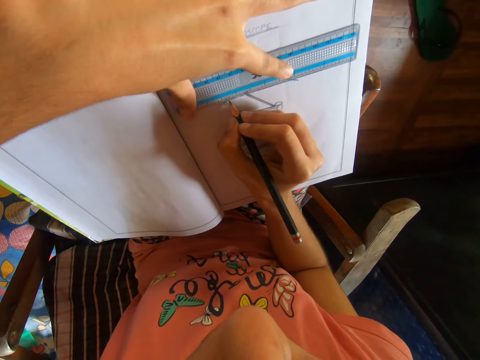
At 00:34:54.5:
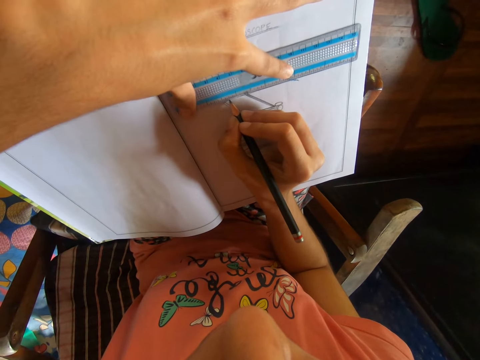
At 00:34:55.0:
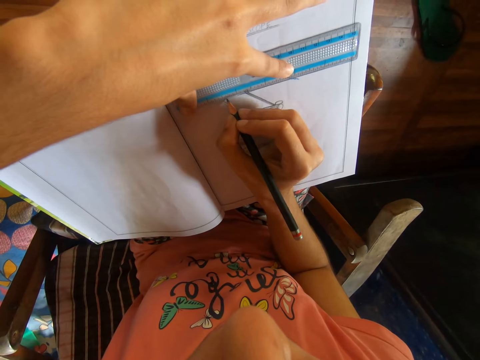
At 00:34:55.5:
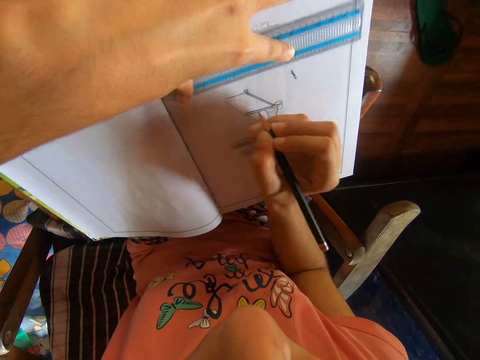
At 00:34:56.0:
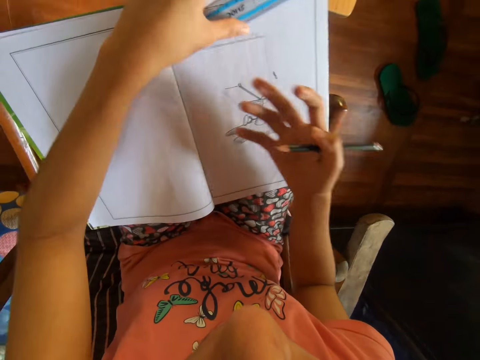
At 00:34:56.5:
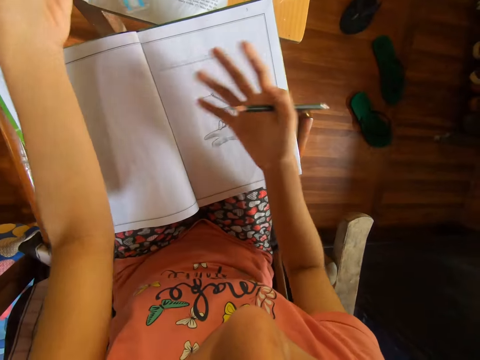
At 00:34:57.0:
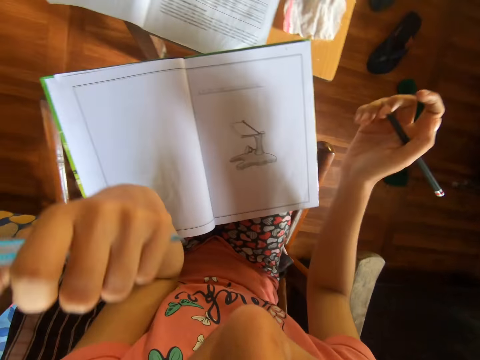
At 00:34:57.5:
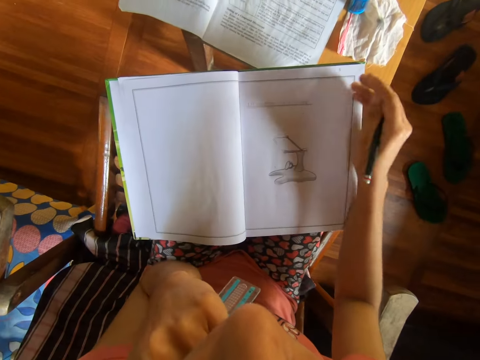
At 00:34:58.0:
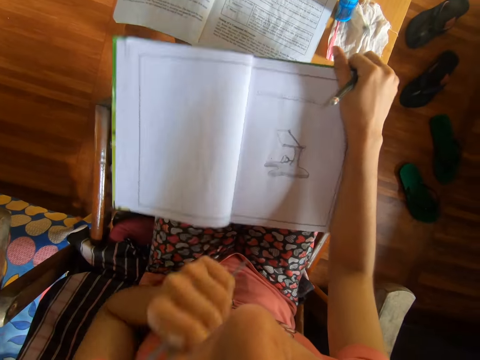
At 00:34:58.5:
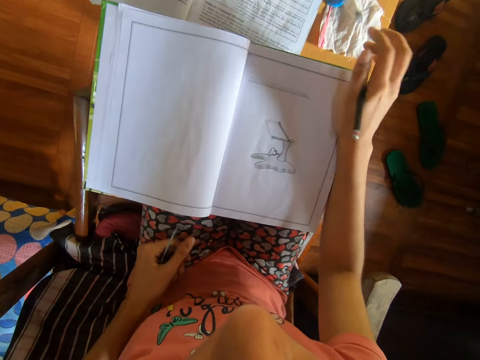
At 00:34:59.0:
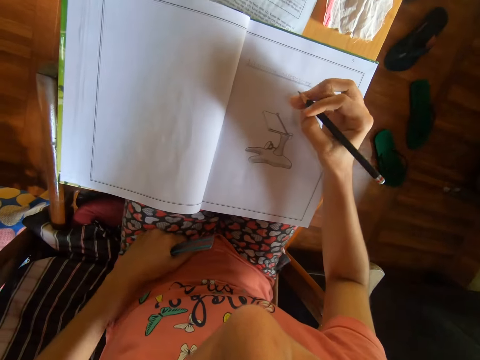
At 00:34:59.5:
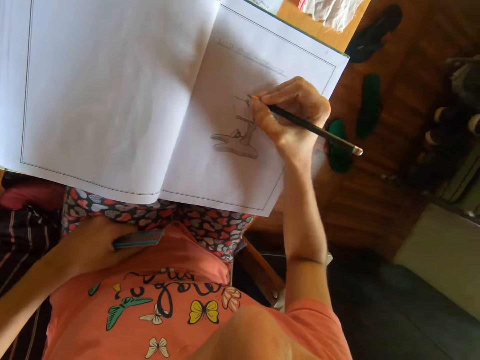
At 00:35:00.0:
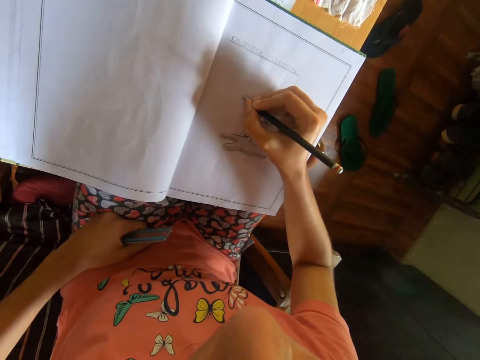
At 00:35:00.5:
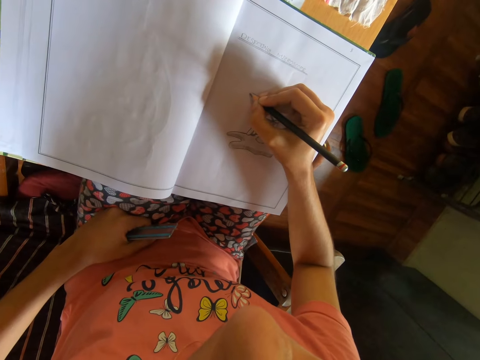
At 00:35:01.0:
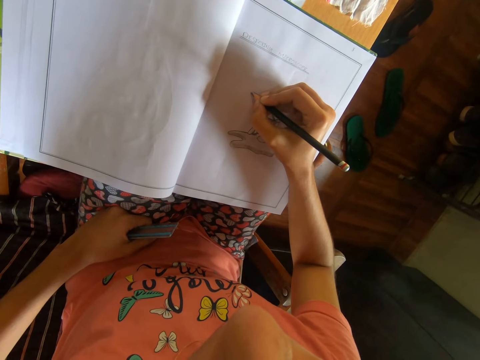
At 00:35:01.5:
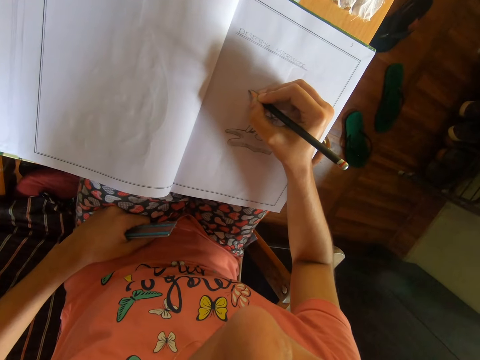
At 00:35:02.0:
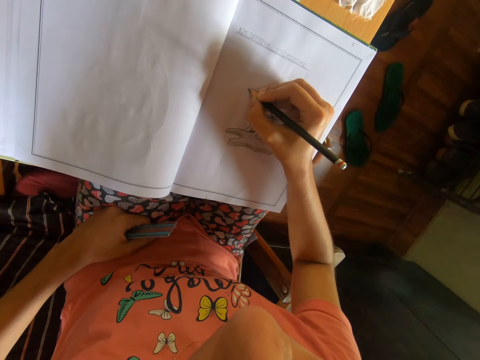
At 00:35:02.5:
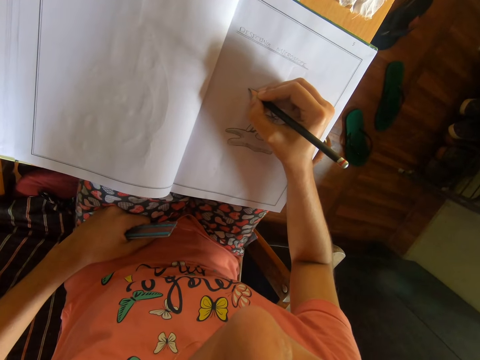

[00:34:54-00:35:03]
The camera wearer draws on the drawing book on the table with the pencil in her right hand and the meter rule in her left hand. She draws on the drawing book with the pencil and ruler again. She picks up the meter rule from the drawing book on the table with her left hand. She dusts the drawing book on the table with her right hand. She wipes the book with her hand again. She adjusts the drawing book on the table with her right hand. She draws on the drawing book on the table with the pencil in her right hand.

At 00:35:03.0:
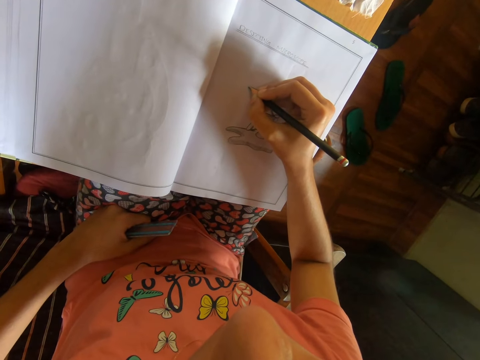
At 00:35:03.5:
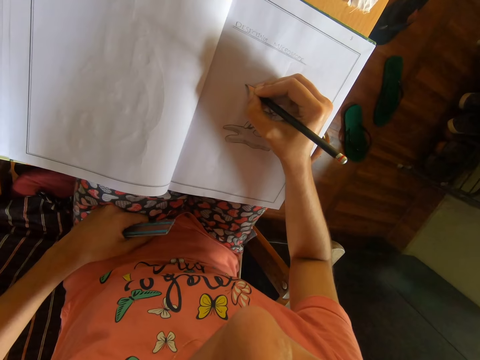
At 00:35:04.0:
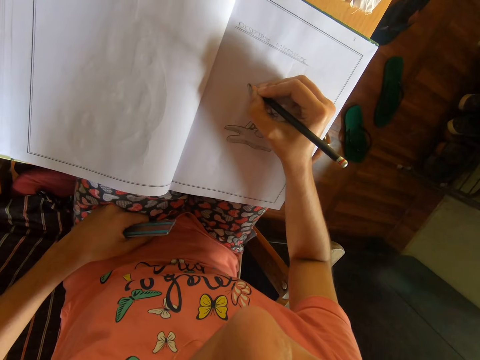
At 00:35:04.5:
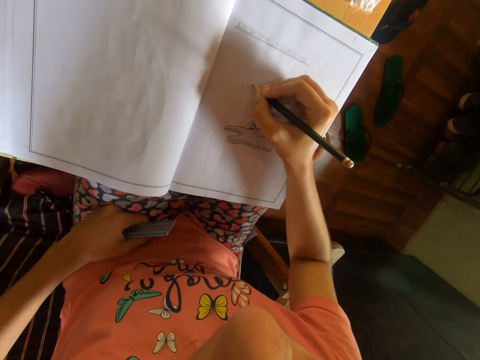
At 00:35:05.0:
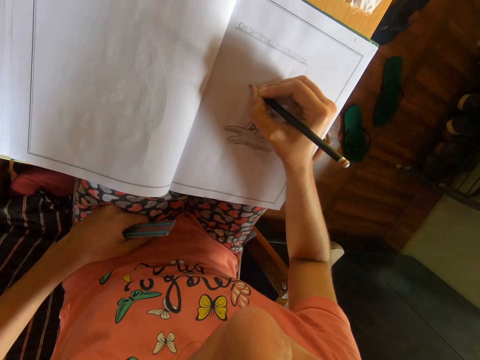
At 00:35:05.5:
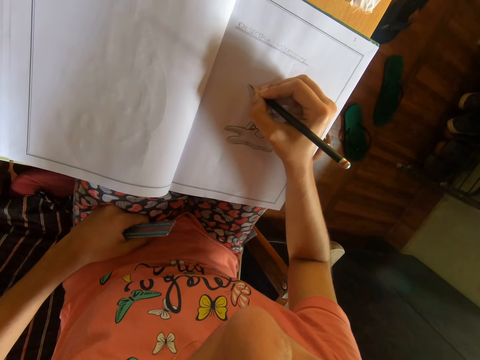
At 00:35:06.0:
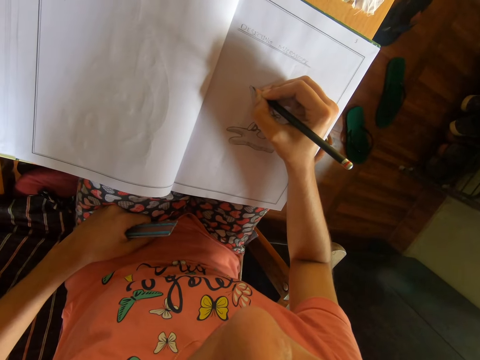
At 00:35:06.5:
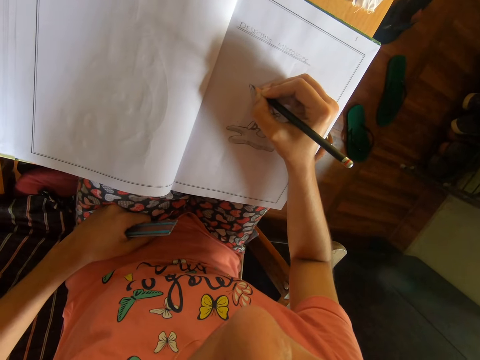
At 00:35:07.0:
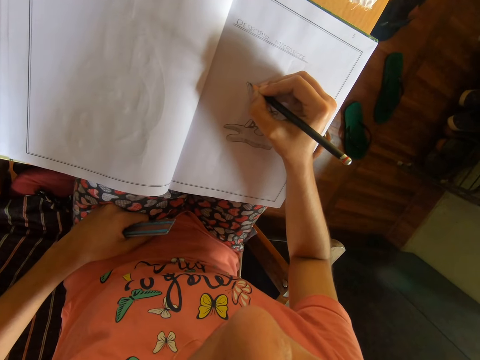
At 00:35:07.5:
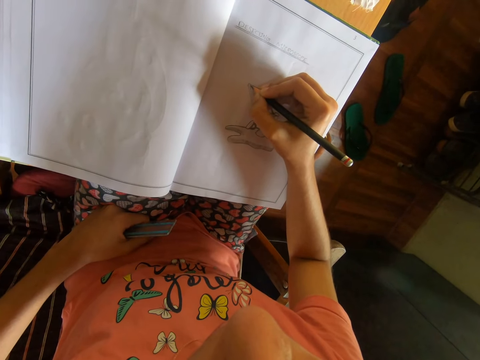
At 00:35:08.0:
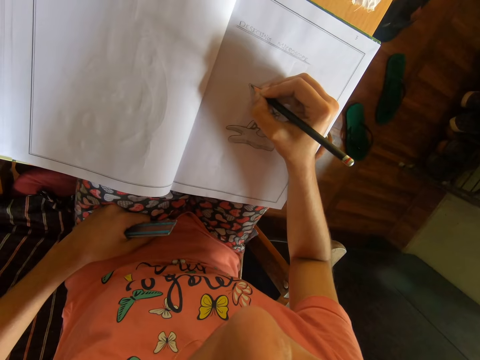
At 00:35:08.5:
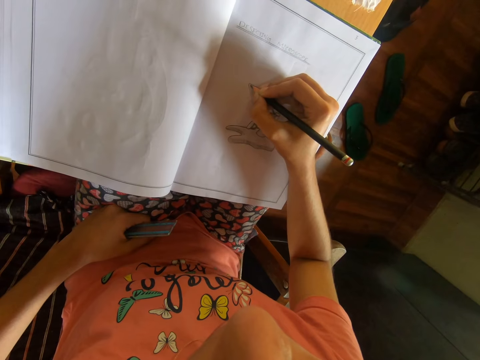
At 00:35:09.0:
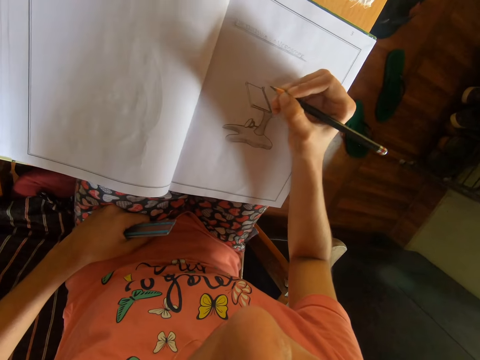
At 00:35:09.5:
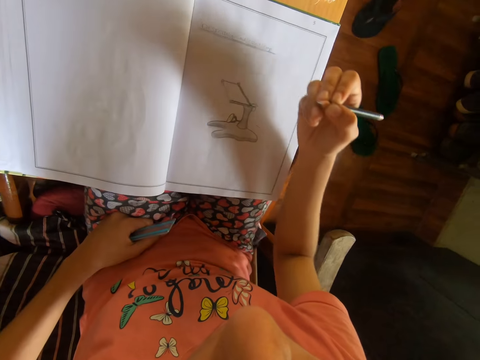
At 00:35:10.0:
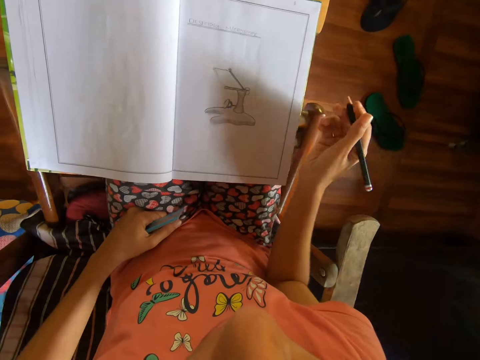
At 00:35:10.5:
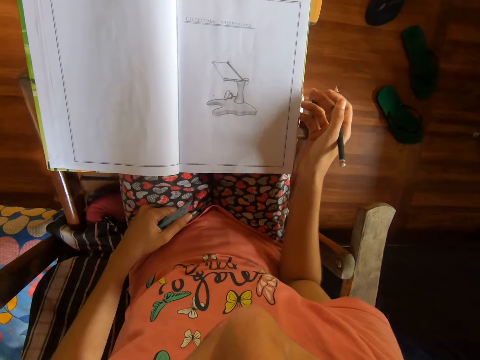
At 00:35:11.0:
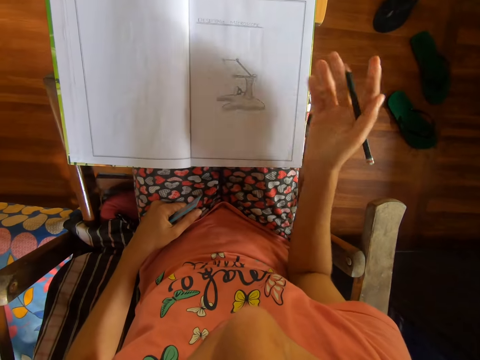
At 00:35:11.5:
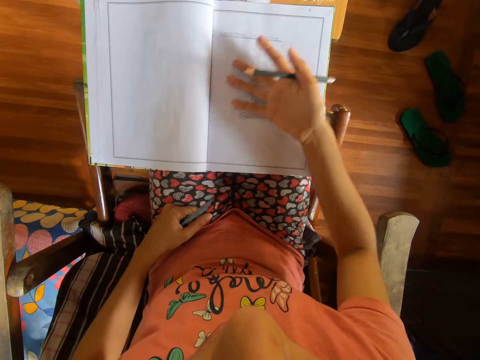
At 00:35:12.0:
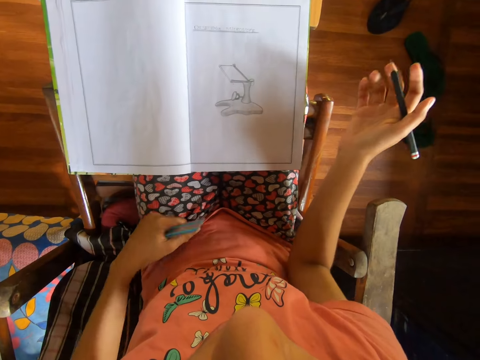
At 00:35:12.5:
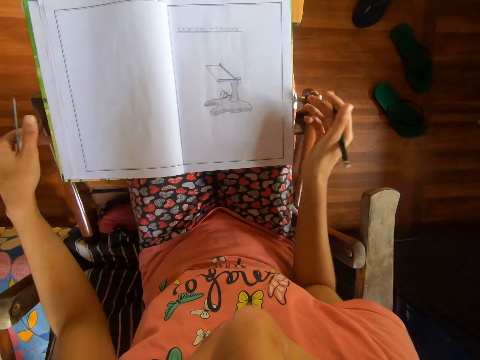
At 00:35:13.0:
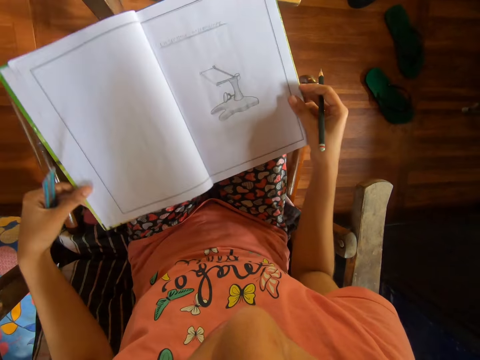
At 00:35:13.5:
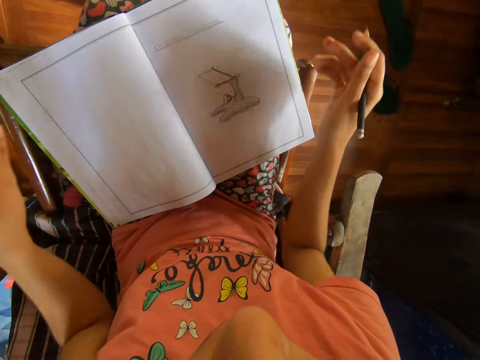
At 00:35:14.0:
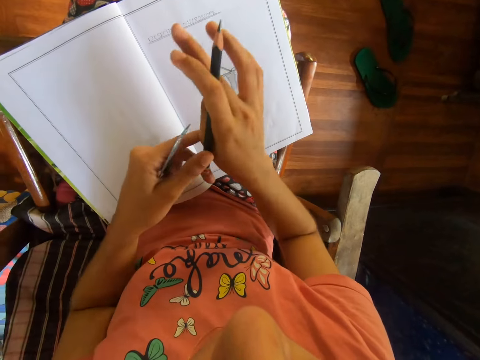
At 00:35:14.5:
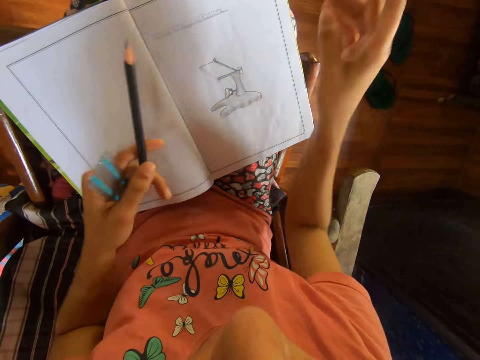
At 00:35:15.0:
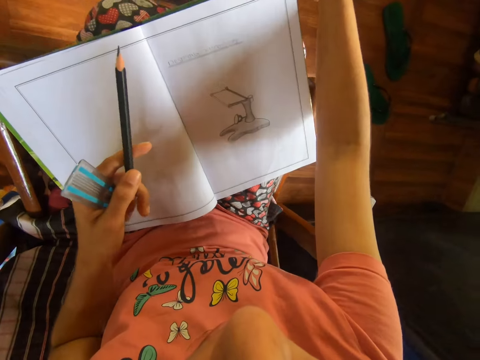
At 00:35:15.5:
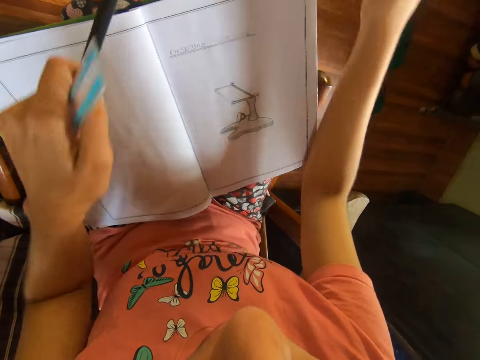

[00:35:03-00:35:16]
The camera wearer draws on the drawing book with the pencil. She draws on the drawing book with the pencil again. She lifts up the pencil. She stares at the drawing. She dusts the drawing book on the table with her right hand. She adjusts the drawing book on the table with both hands. She passes the pencil from her right hand to her left hand. She stretches her hand. She picks up the eraser from the table with her right hand.
